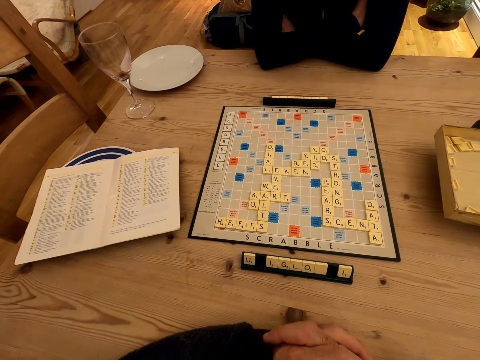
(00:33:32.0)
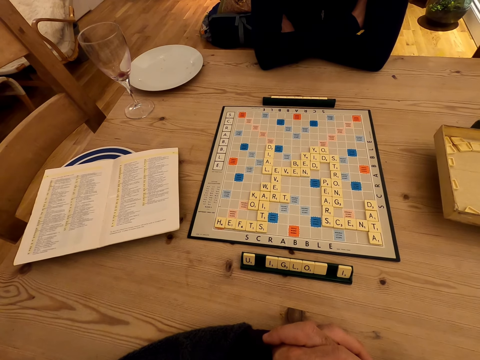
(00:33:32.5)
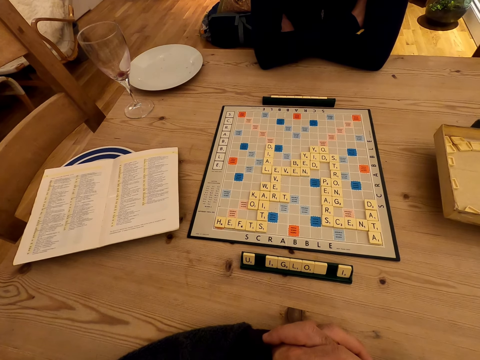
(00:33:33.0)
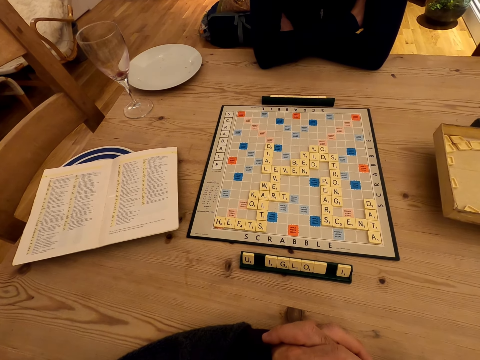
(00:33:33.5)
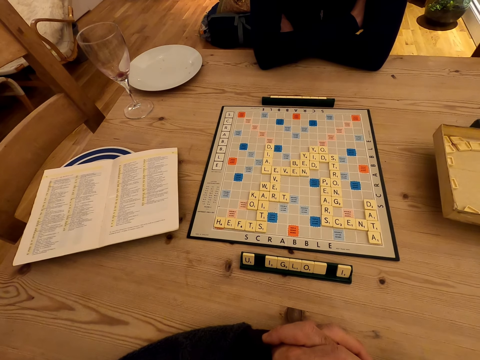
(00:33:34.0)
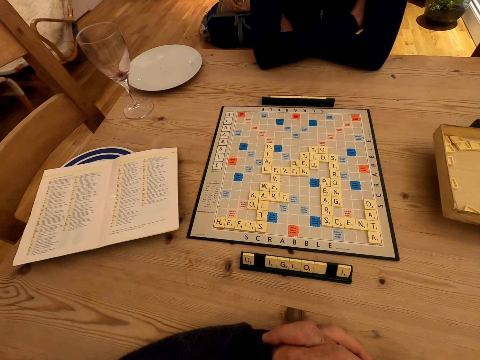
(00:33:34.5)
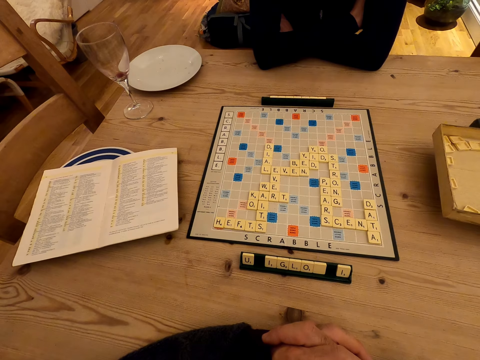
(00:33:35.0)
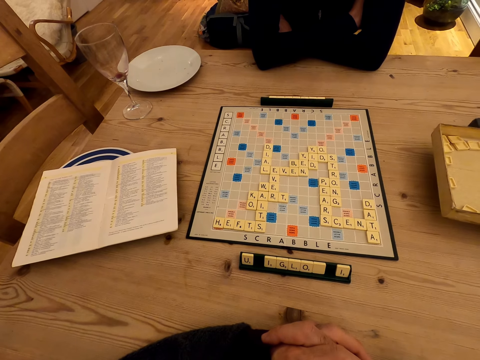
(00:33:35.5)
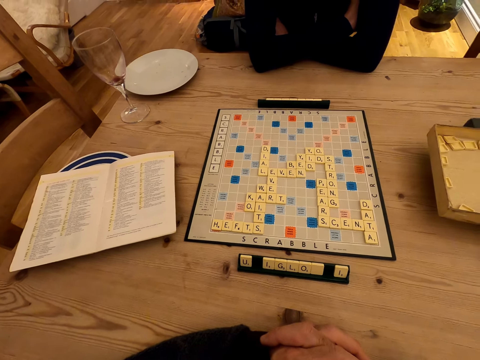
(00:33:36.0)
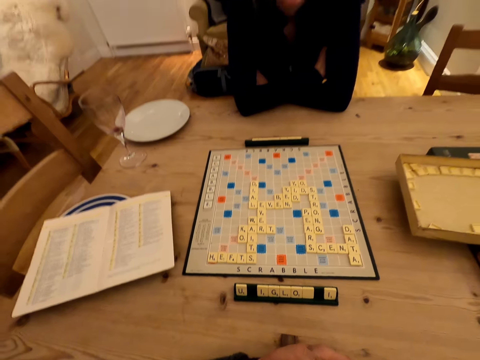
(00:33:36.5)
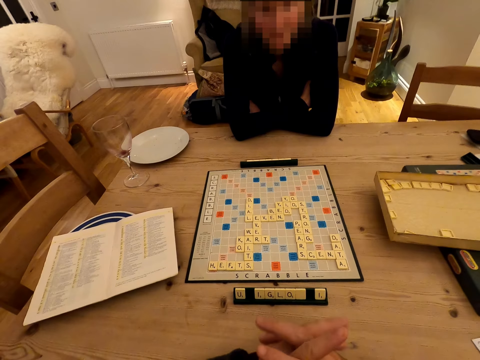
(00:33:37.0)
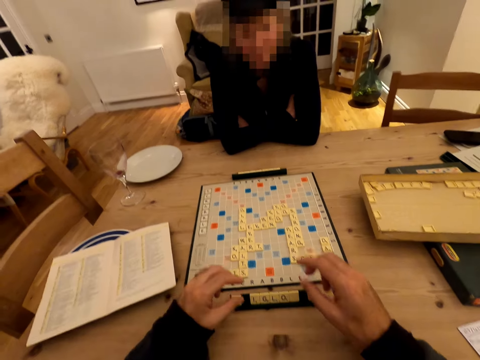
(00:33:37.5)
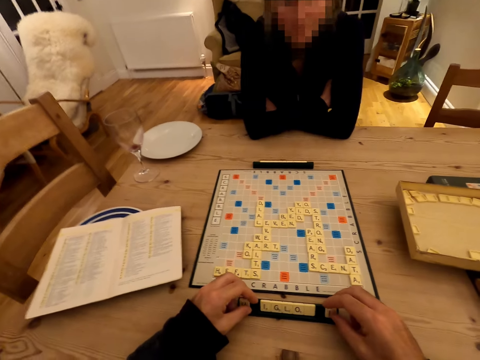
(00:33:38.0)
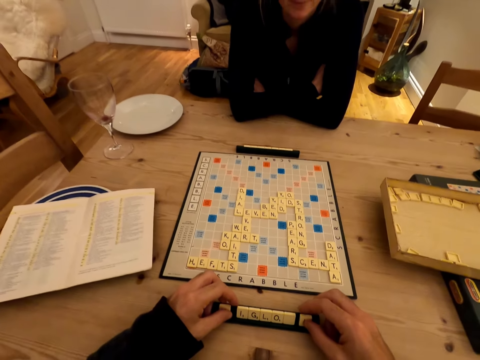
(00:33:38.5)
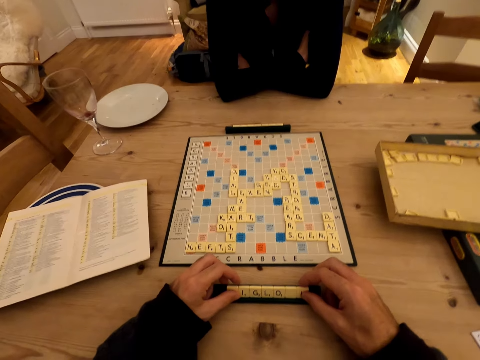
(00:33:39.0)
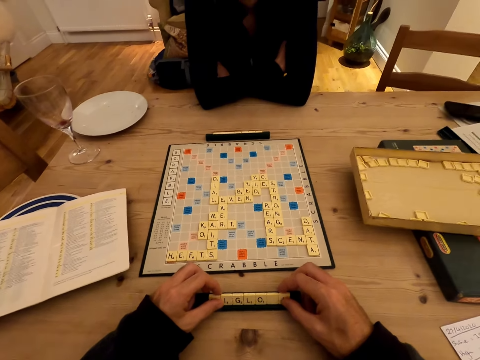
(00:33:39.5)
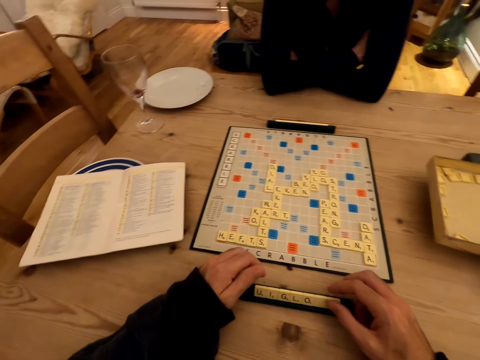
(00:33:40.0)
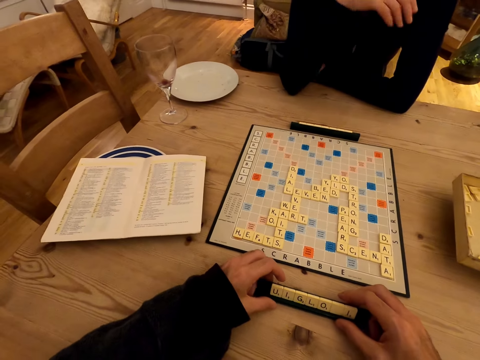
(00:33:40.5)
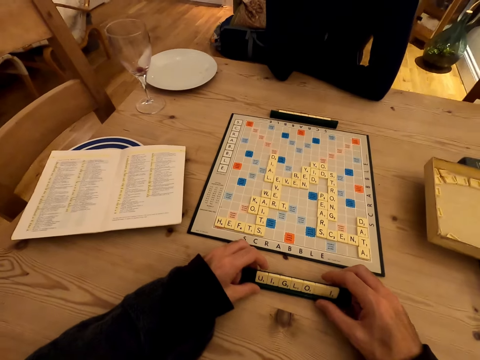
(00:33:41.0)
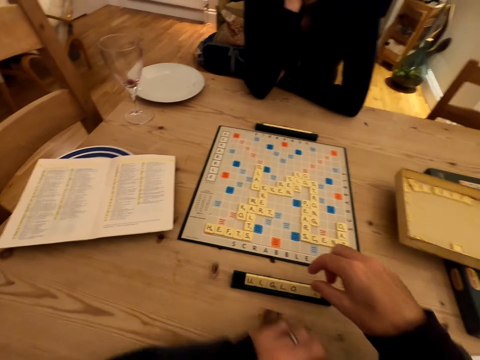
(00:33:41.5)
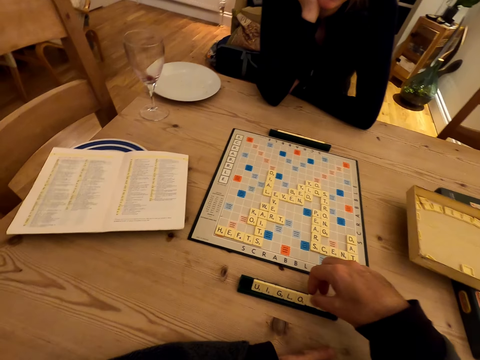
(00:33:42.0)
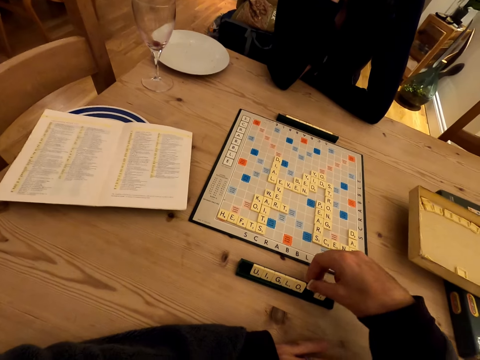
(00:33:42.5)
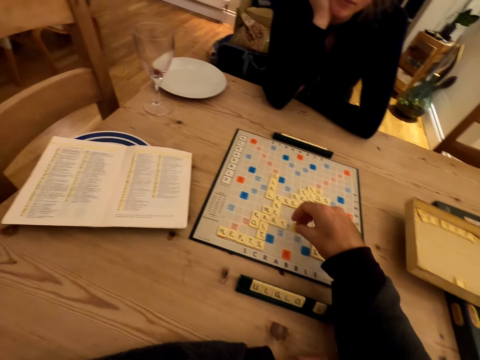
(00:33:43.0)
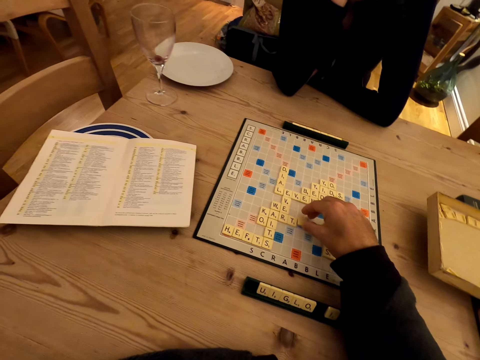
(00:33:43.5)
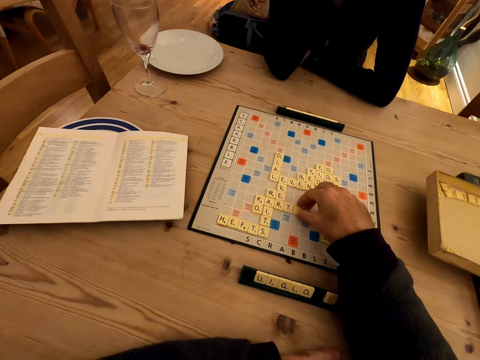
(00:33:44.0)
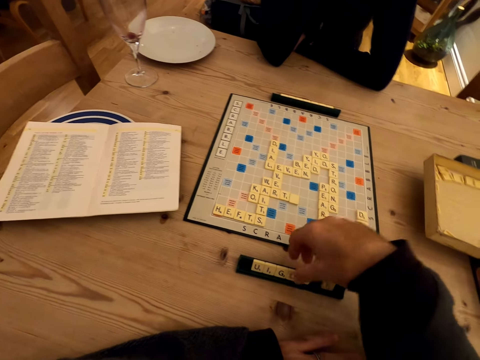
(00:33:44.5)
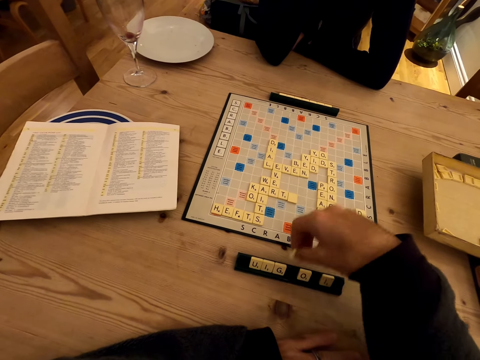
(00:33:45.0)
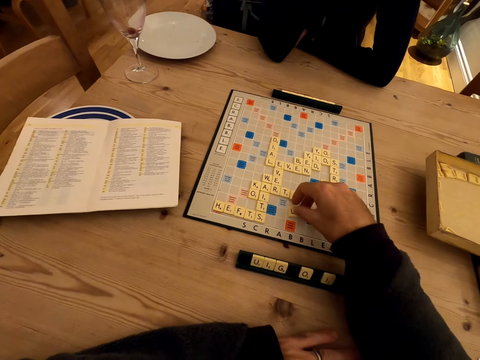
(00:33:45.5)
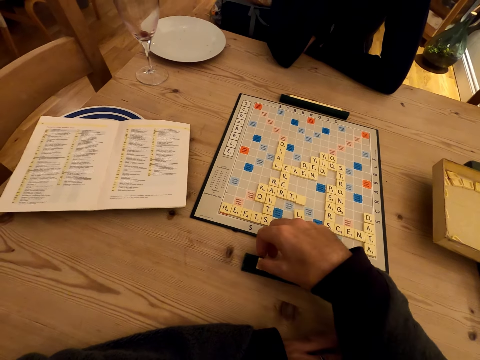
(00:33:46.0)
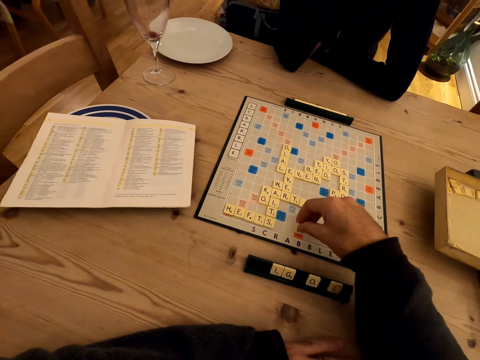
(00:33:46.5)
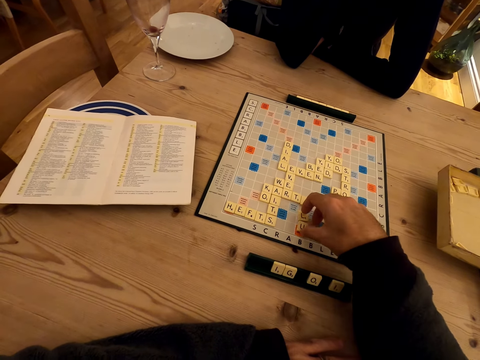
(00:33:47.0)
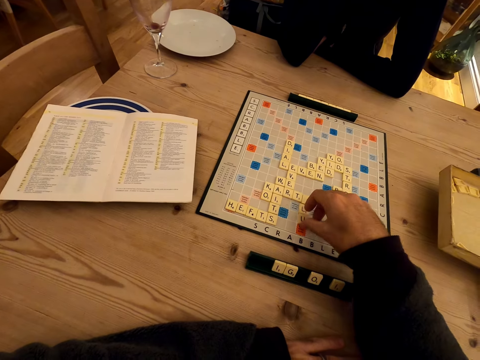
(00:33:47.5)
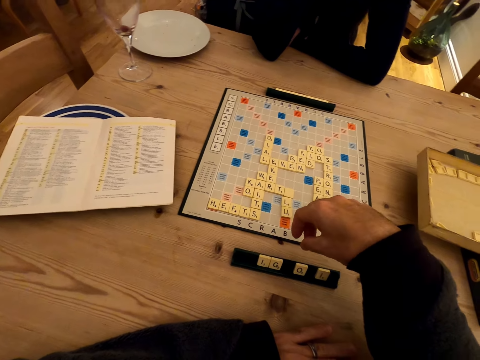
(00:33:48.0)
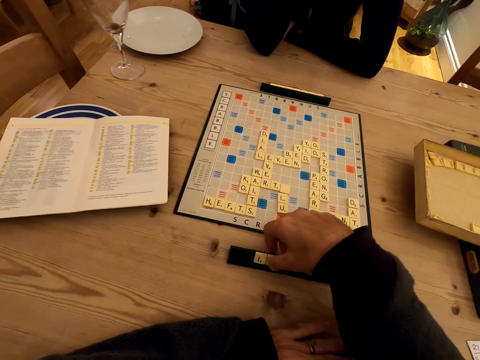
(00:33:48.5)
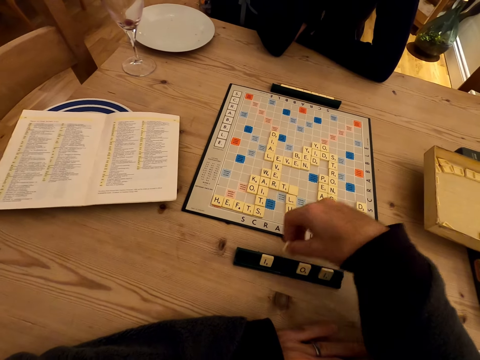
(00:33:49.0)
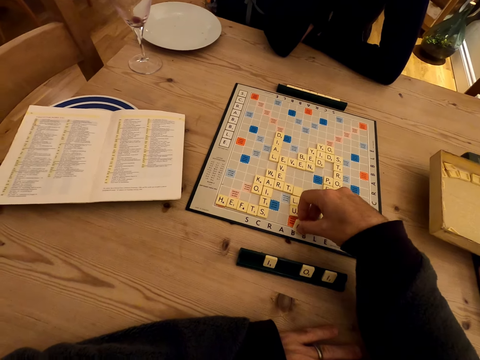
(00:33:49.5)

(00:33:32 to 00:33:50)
The camera wearer arranges words. They pick word puzzle pieces. They pick a word. They place the word puzzle on the chart or board. They pick word puzzle pieces and place the word puzzle on the chart. They pick word puzzle pieces and place the word puzzle on the chart. They pick word puzzle pieces. They arrange a word on the board.

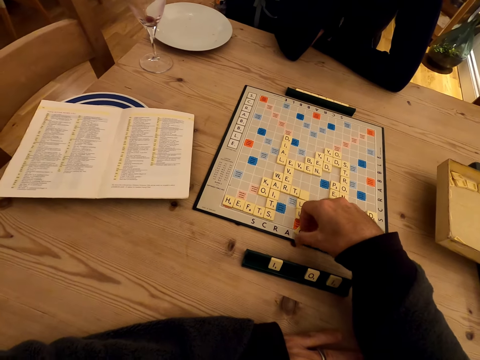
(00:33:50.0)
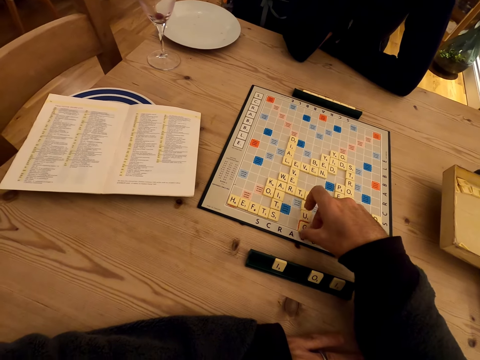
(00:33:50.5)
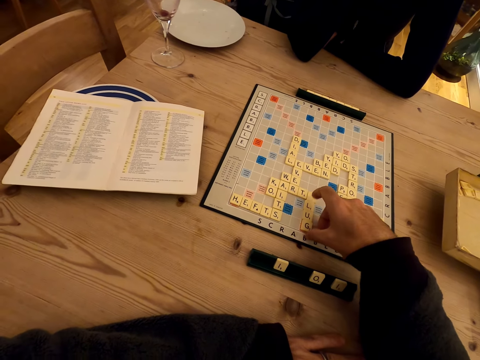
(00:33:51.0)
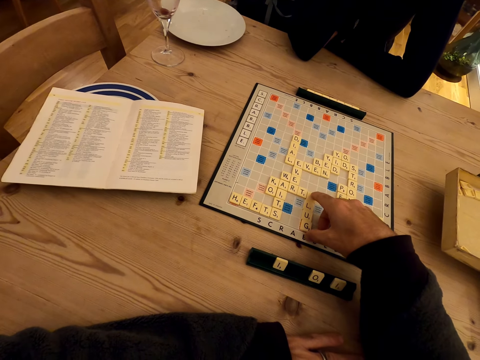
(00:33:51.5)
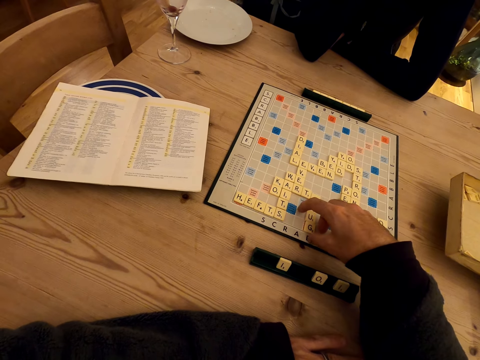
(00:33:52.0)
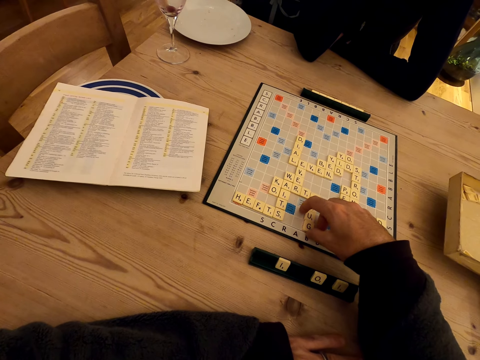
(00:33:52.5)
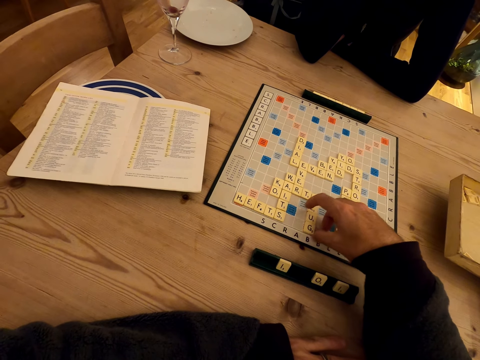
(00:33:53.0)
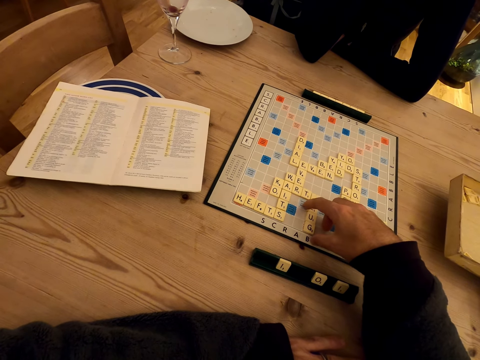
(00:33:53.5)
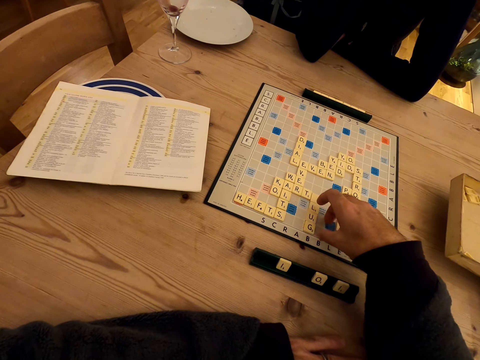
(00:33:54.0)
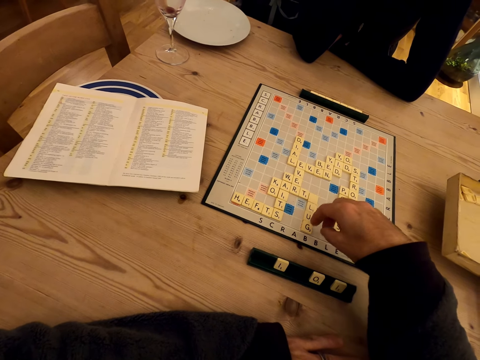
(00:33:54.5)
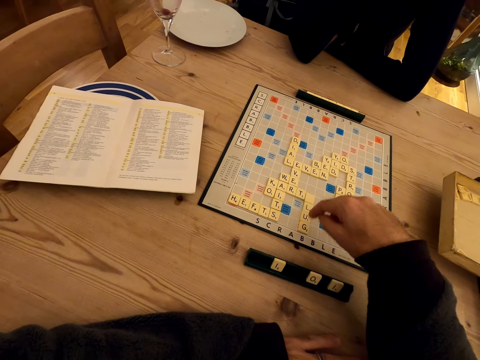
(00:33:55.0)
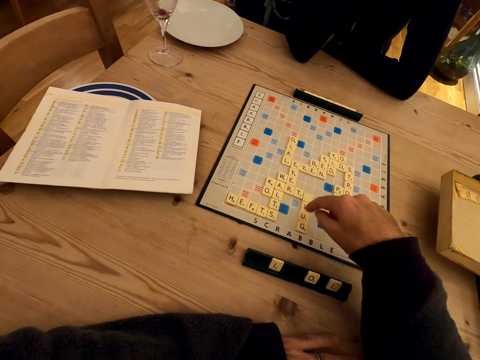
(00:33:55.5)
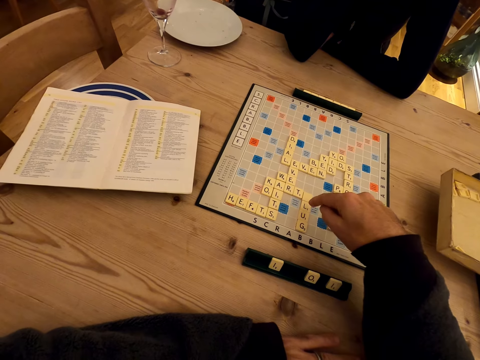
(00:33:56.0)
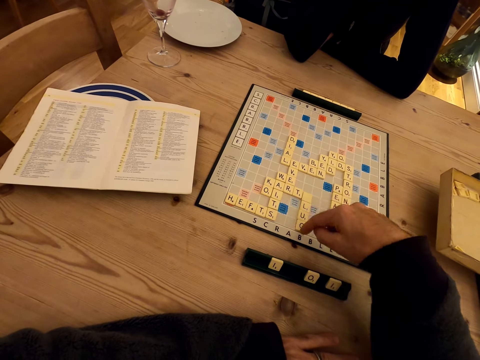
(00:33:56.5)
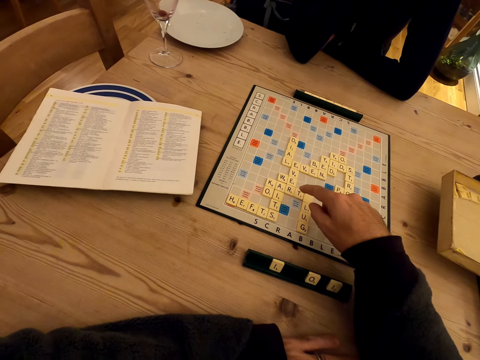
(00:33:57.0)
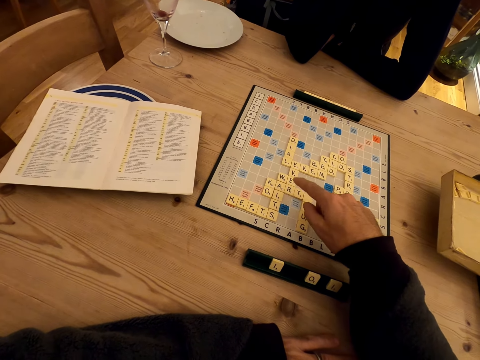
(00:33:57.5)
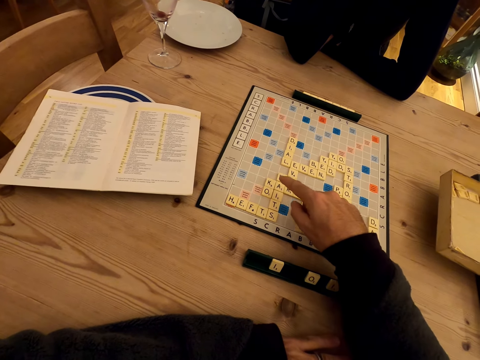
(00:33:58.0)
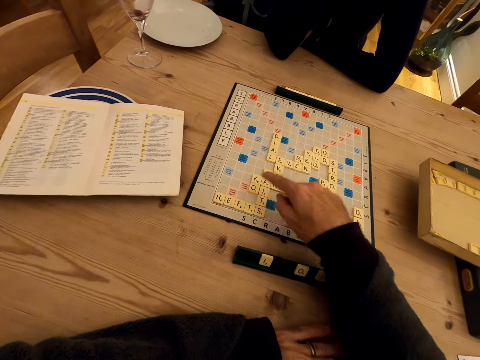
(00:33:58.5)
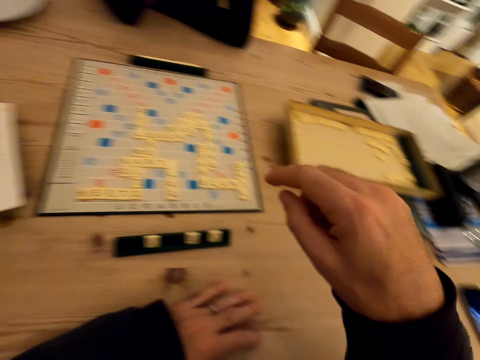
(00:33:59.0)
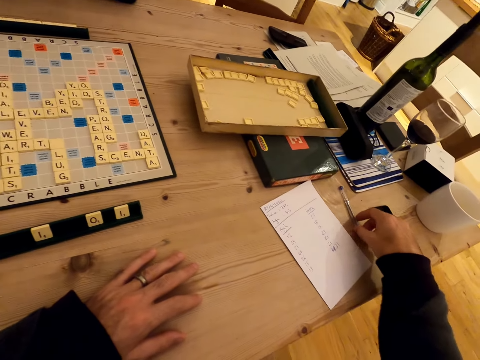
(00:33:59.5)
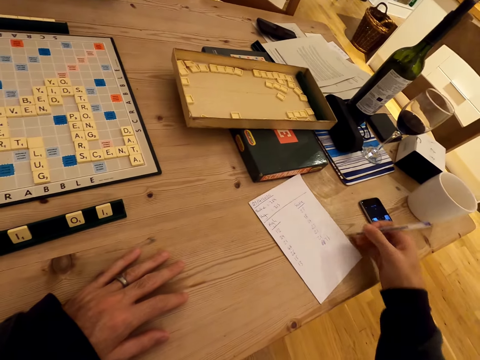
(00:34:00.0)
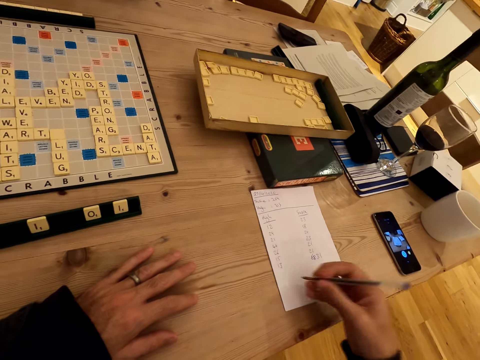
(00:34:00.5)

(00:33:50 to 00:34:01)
The camera wearer places the word puzzle on the chart. They count the word puzzle pieces. They pick up a pen on the table.
